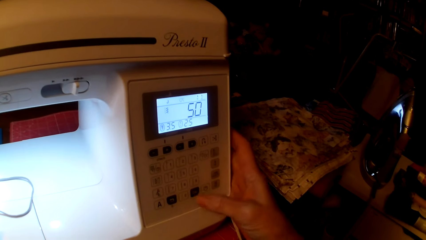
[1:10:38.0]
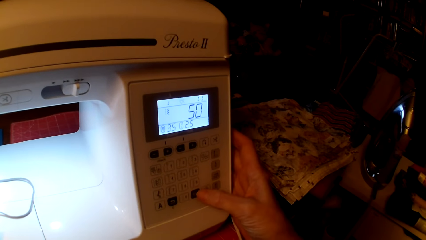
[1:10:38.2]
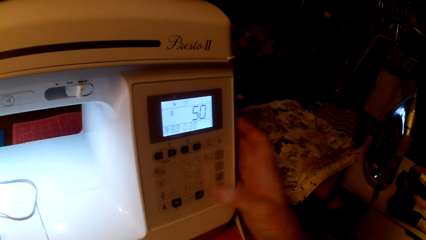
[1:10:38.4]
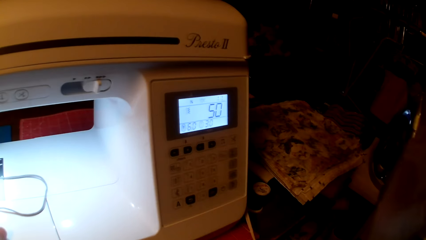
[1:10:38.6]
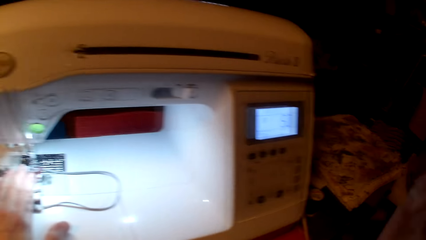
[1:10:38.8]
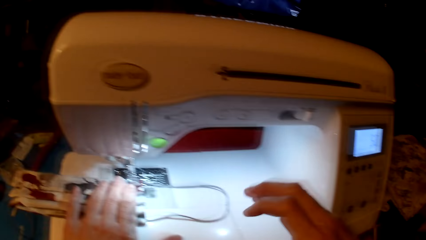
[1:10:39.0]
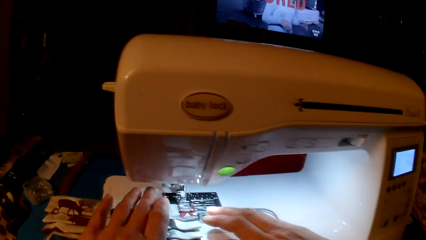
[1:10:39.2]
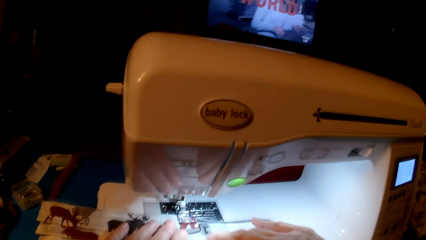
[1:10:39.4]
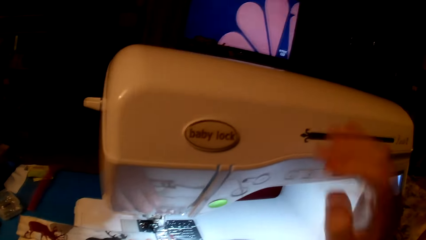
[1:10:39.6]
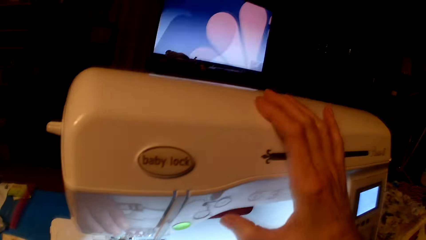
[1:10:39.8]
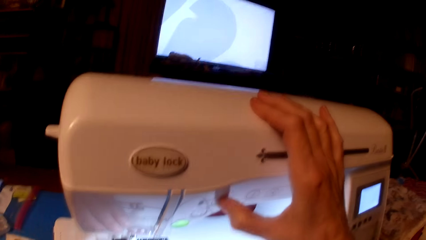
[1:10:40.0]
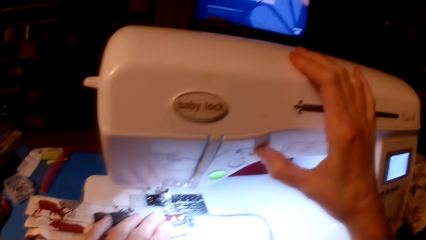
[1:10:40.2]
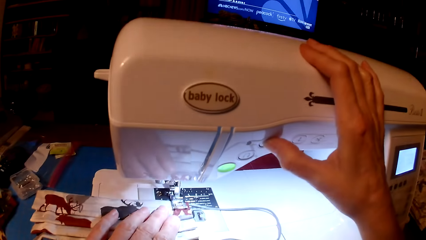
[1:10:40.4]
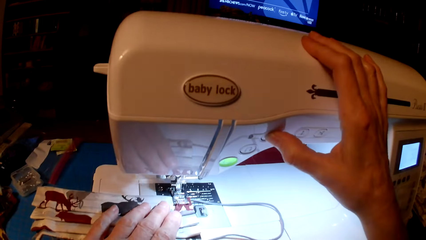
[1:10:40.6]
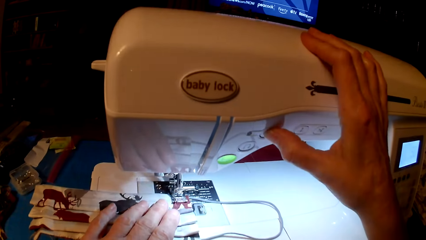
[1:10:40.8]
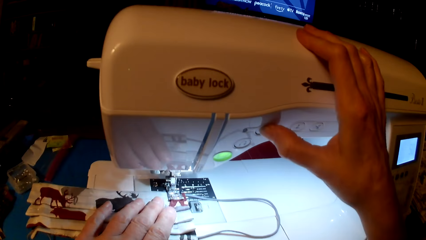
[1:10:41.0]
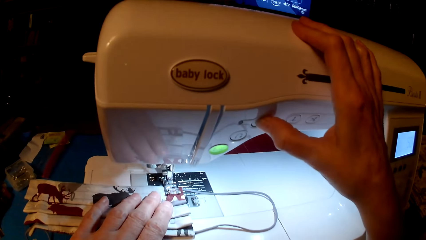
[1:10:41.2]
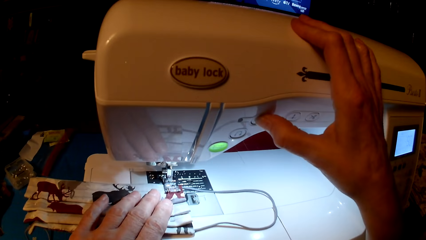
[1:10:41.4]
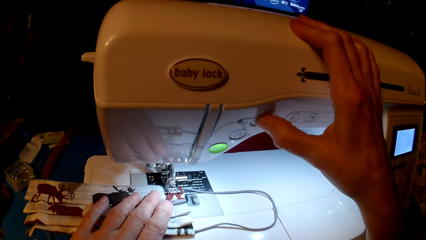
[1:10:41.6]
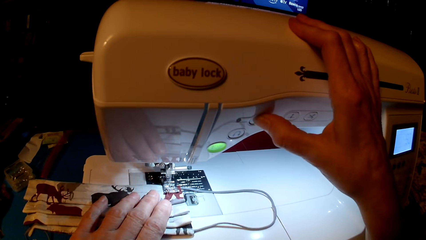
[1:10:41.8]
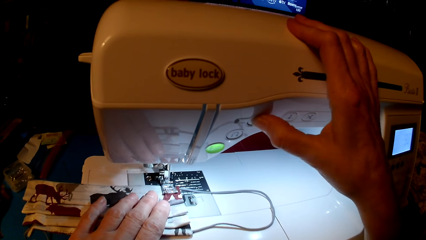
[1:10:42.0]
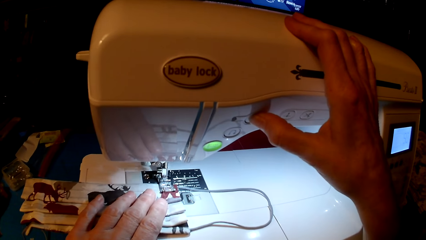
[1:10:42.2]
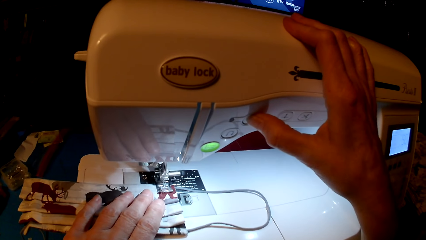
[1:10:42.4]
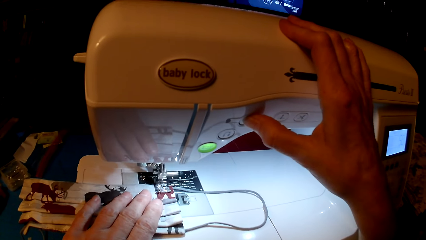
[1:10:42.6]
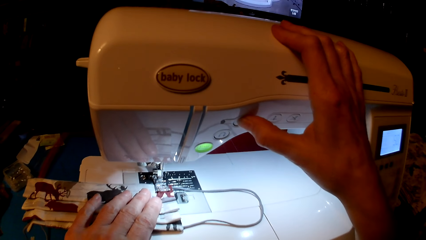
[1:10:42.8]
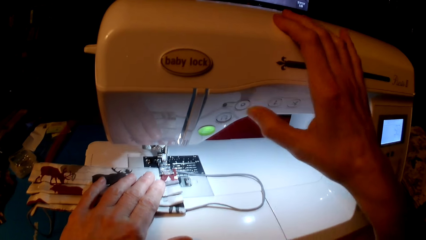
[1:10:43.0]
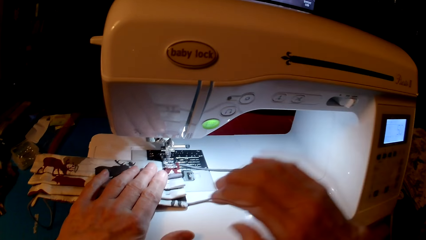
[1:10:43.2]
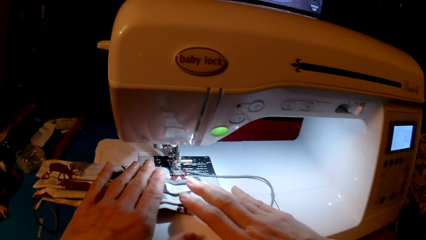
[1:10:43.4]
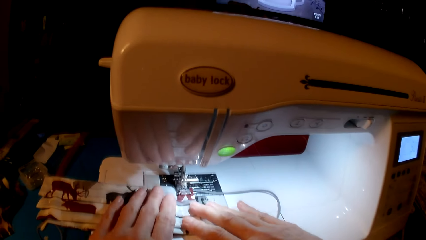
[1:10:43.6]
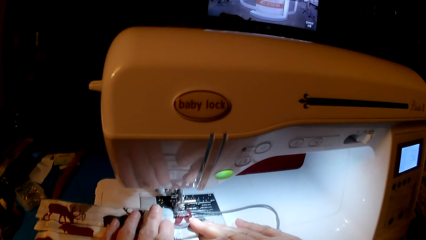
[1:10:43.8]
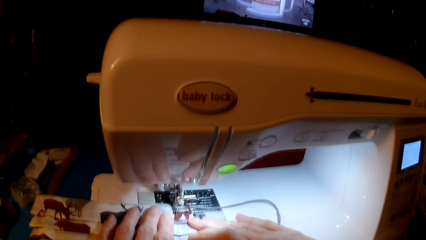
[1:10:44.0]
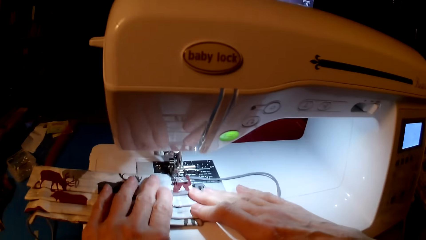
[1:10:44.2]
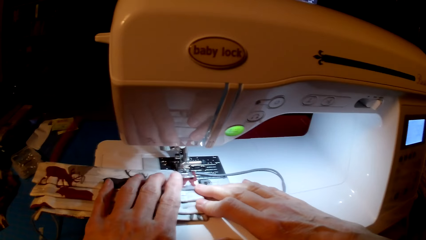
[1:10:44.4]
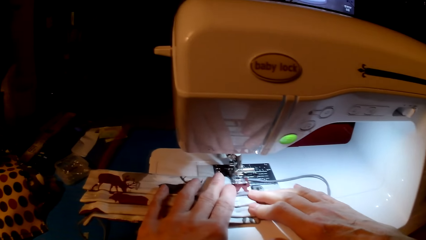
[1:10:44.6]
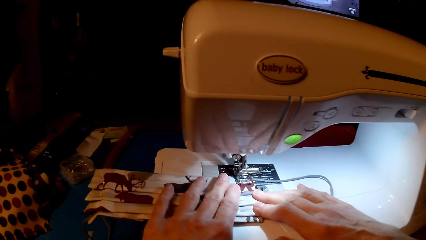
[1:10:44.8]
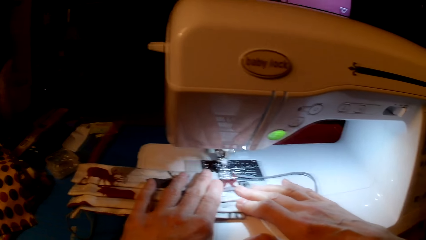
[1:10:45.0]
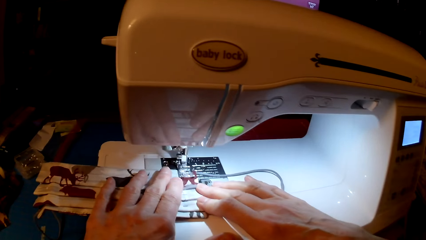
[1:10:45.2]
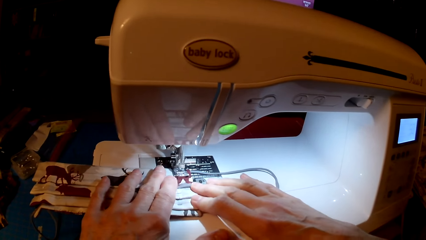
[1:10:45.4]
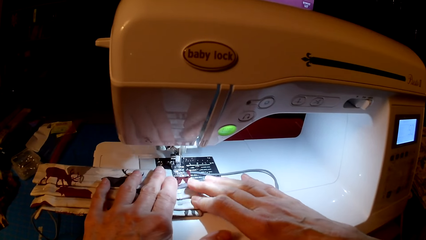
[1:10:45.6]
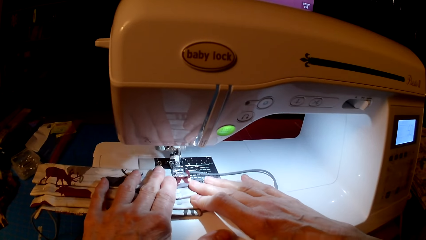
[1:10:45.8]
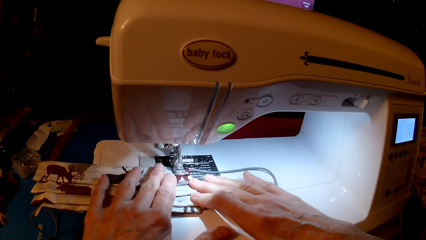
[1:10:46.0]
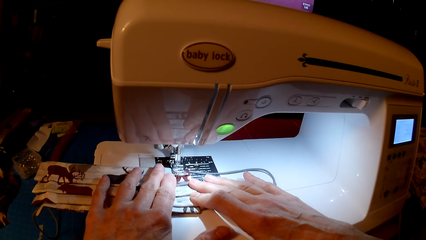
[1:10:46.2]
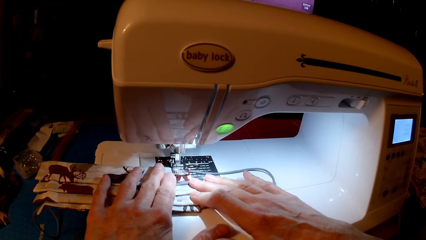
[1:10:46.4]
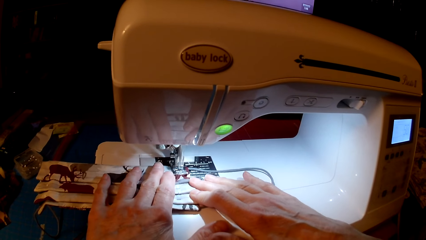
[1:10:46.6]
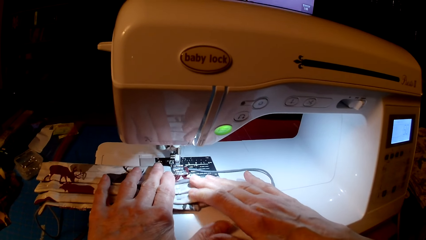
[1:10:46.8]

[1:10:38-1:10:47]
The camera wearer sews the mask.

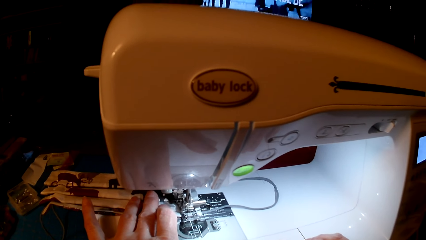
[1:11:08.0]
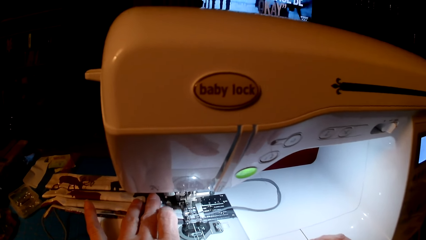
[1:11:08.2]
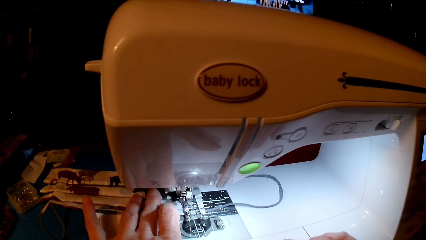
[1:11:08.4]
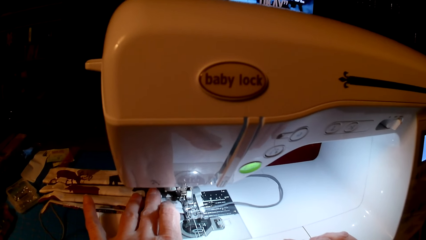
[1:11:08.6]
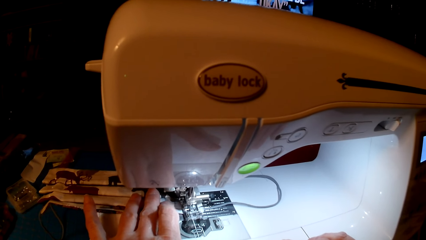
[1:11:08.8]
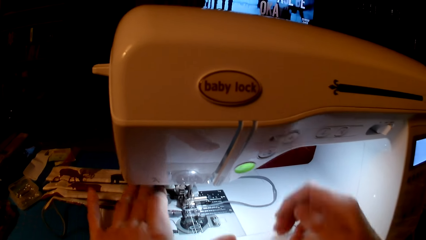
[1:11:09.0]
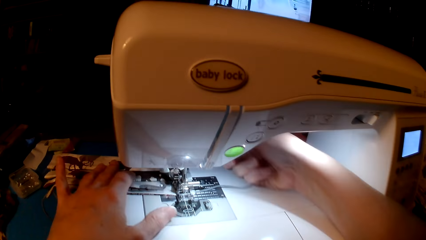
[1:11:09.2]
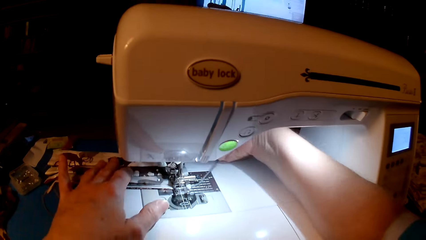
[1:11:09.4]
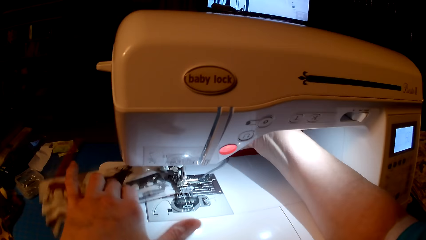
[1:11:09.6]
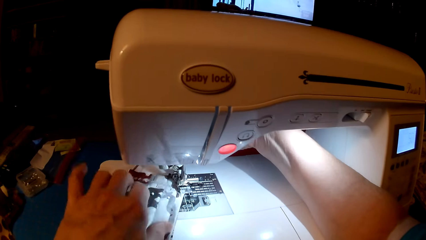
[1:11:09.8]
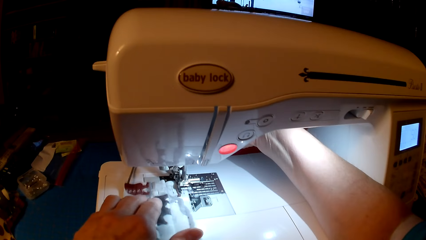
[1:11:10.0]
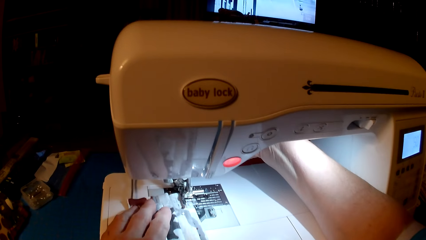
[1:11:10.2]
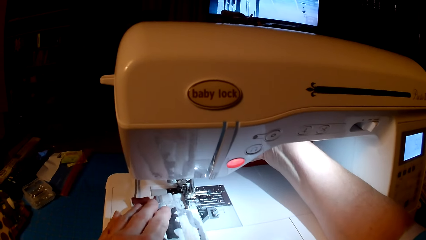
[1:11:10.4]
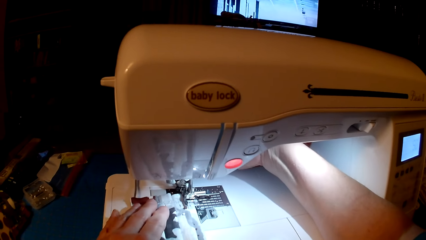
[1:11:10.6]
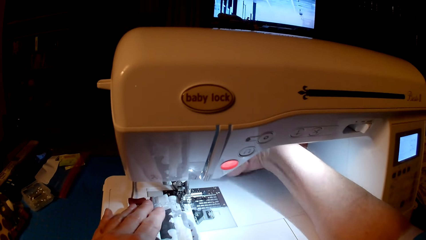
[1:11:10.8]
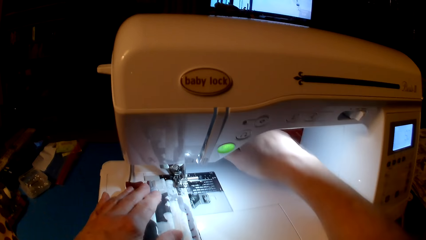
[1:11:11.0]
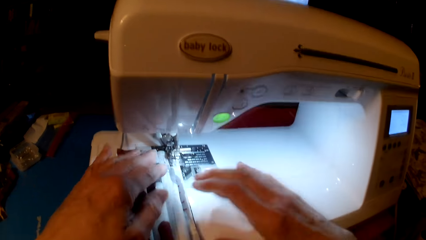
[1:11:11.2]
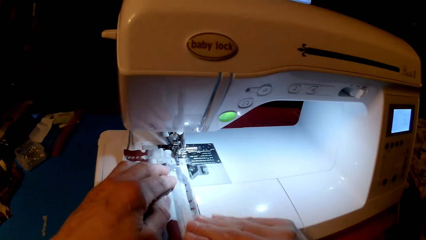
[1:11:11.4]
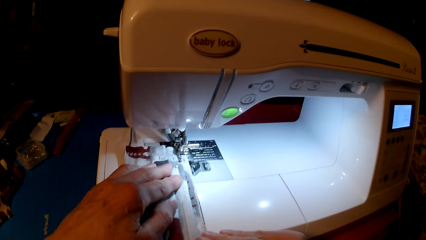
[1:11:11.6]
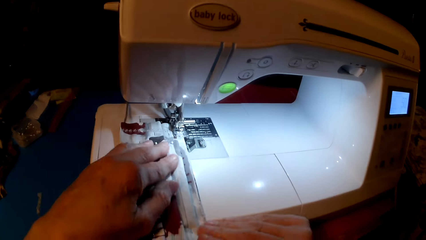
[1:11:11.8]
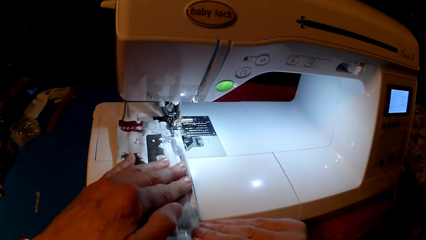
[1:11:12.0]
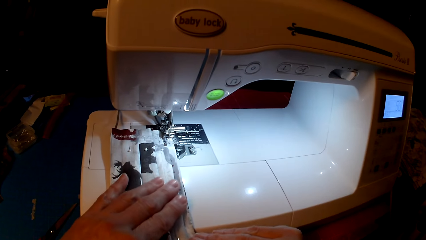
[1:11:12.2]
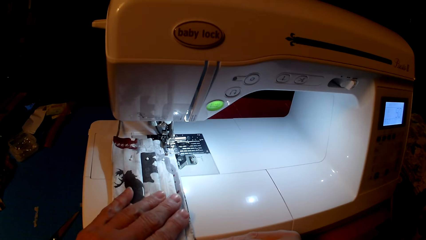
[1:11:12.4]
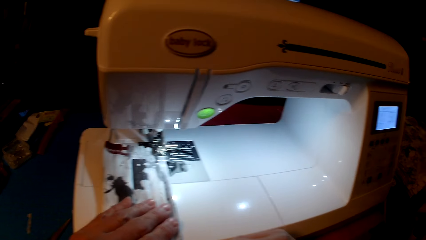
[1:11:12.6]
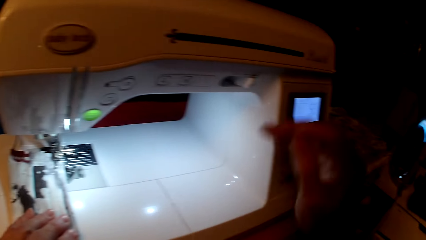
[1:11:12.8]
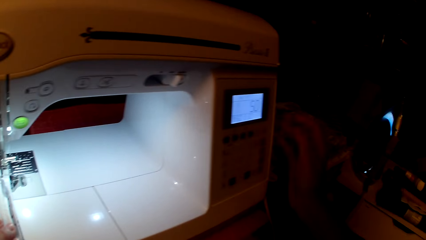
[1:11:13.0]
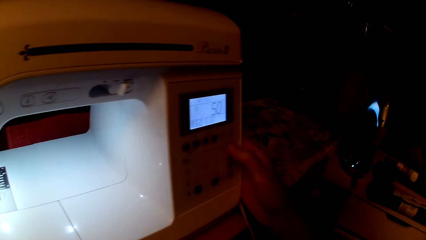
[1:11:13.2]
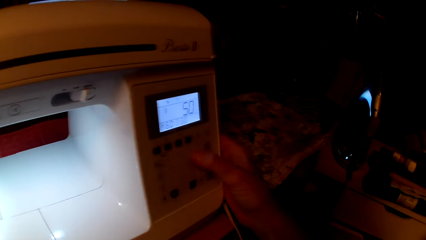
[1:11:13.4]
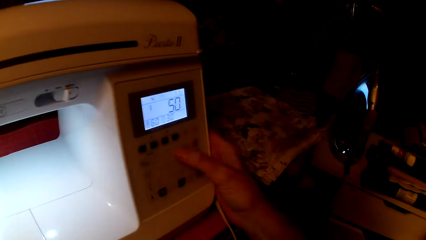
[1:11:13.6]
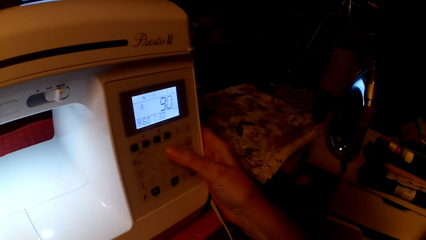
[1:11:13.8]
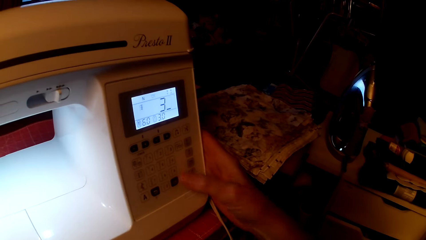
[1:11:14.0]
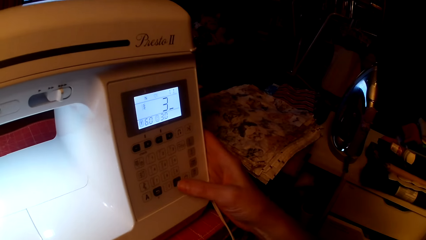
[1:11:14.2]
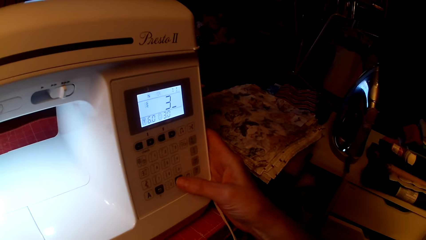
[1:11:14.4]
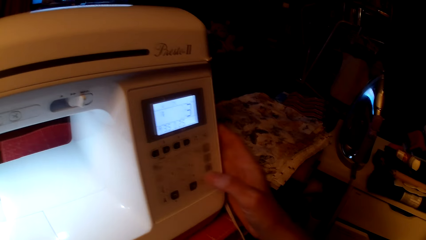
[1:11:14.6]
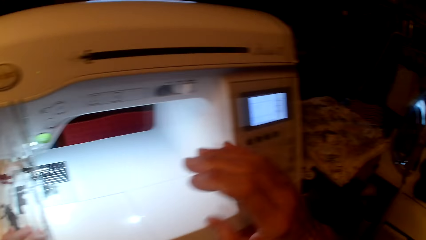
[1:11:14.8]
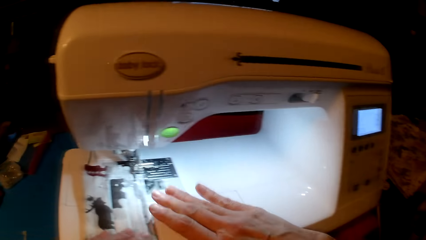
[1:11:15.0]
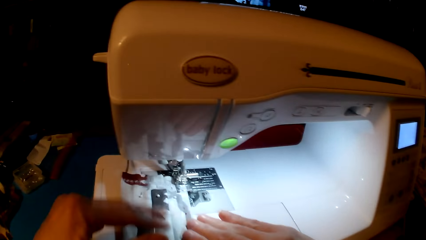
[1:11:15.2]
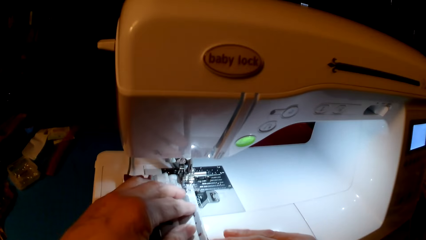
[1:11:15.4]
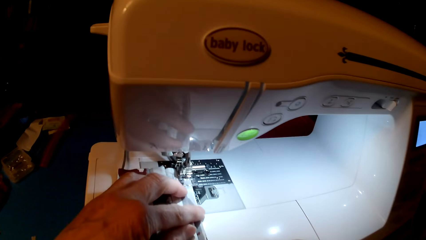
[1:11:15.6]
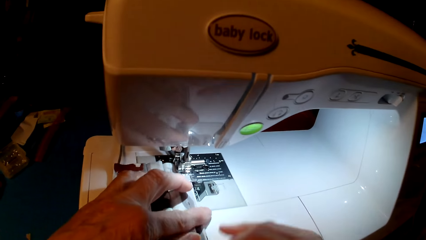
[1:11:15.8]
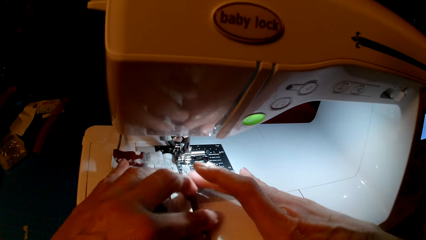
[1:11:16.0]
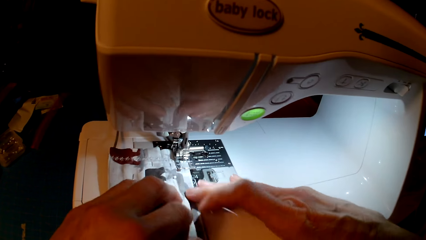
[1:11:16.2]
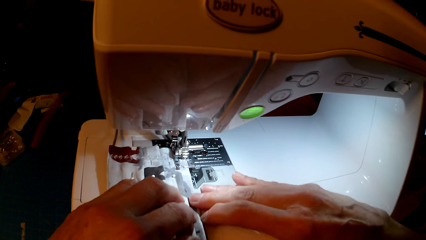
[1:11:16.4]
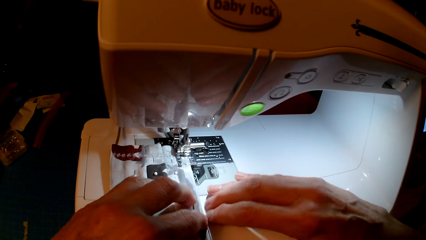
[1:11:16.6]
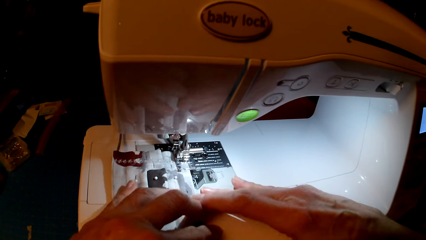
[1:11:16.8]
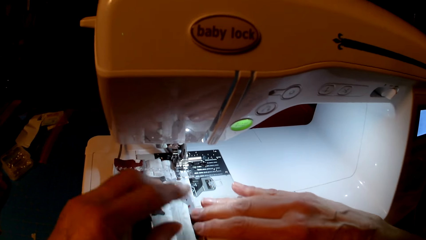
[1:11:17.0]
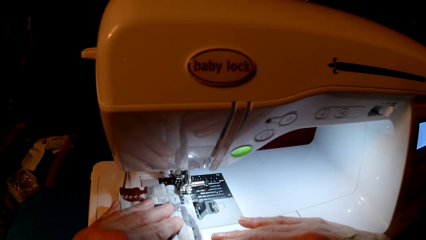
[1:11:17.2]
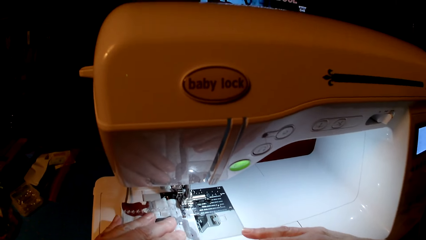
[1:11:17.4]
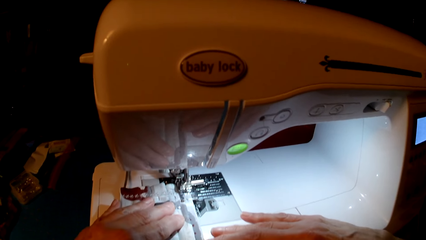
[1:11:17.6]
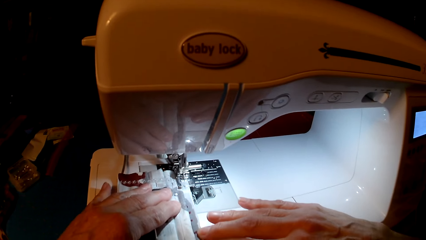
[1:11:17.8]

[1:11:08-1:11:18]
The camera wearer rolls the fabric. They press the sewing machine. They set the sewing machine. They sew the mask.
